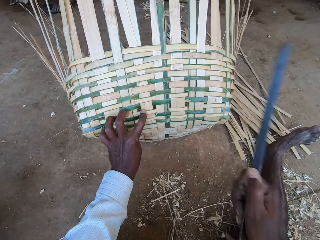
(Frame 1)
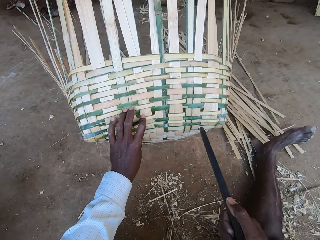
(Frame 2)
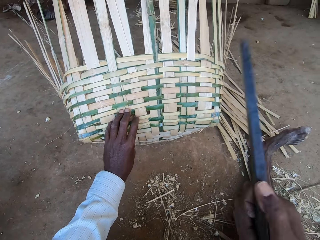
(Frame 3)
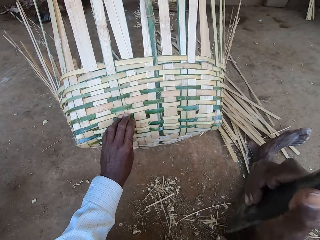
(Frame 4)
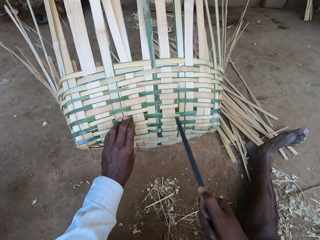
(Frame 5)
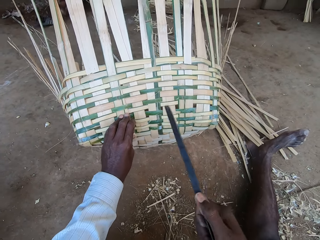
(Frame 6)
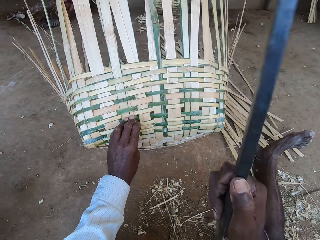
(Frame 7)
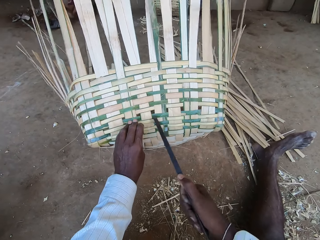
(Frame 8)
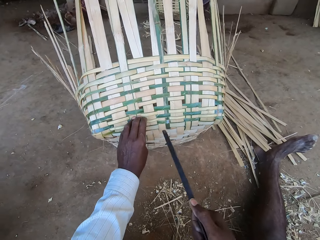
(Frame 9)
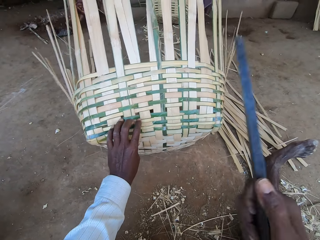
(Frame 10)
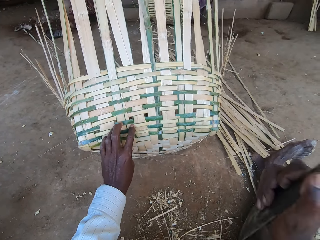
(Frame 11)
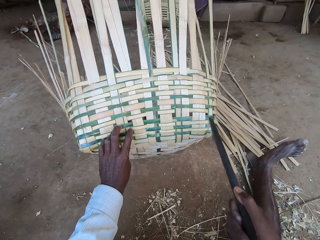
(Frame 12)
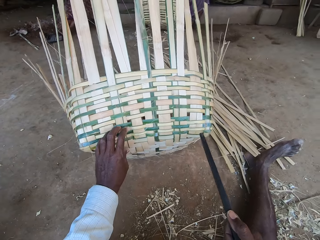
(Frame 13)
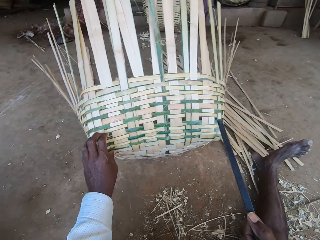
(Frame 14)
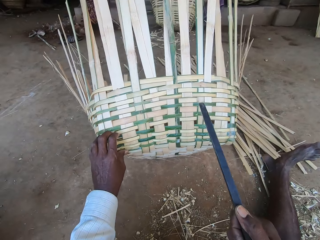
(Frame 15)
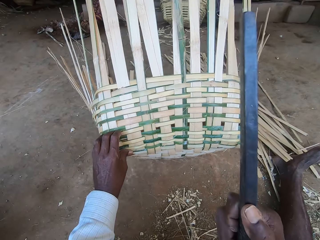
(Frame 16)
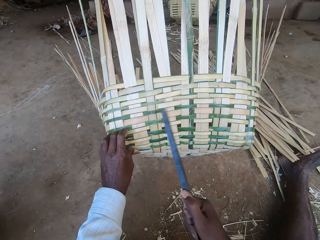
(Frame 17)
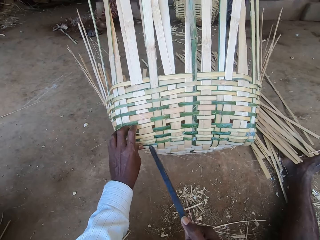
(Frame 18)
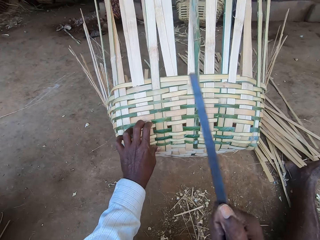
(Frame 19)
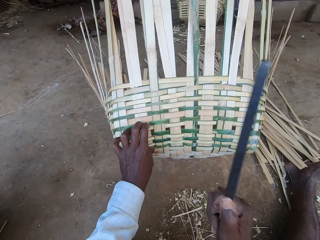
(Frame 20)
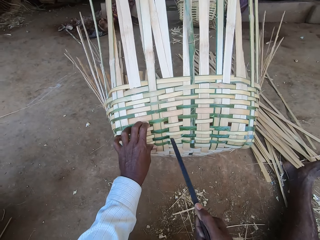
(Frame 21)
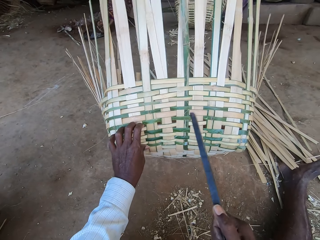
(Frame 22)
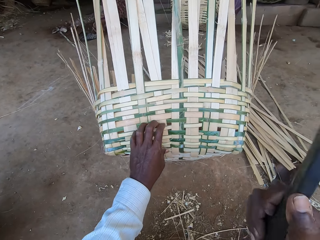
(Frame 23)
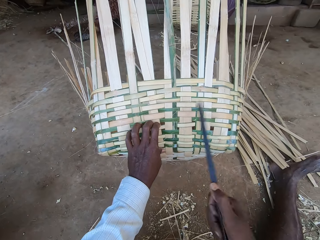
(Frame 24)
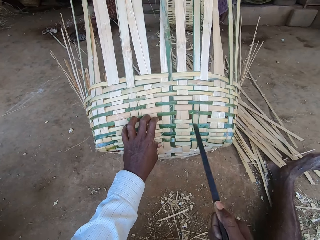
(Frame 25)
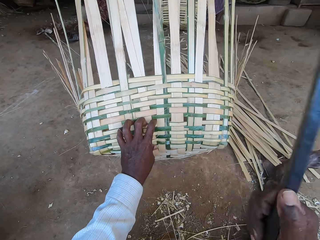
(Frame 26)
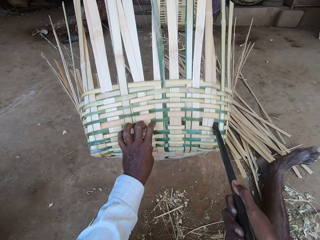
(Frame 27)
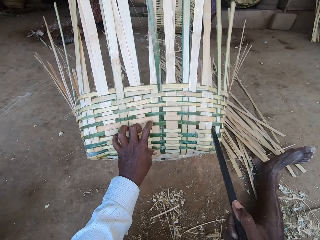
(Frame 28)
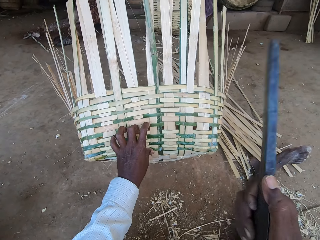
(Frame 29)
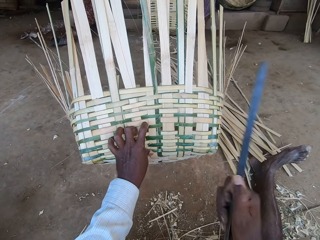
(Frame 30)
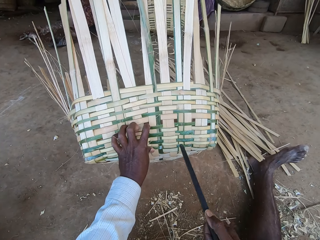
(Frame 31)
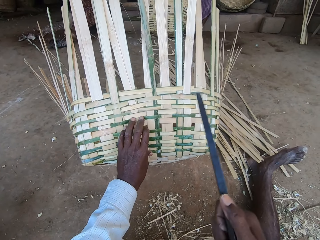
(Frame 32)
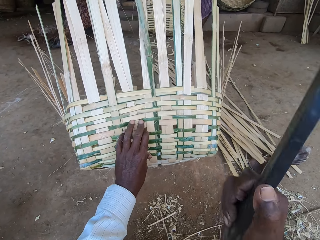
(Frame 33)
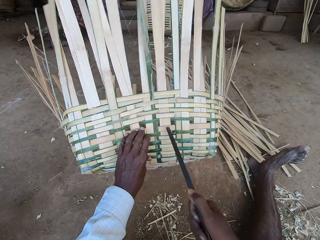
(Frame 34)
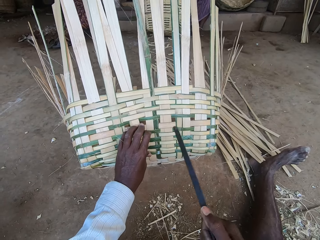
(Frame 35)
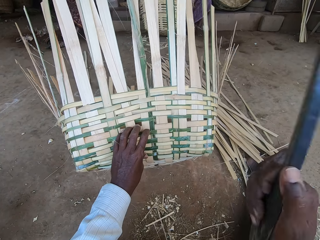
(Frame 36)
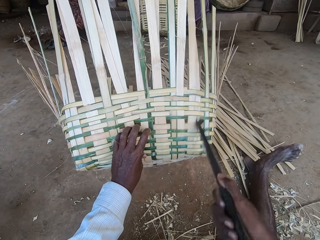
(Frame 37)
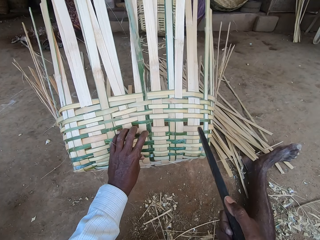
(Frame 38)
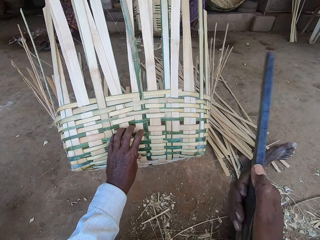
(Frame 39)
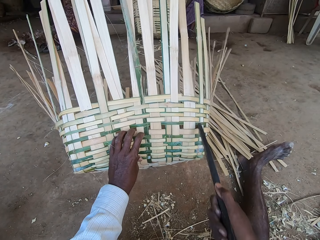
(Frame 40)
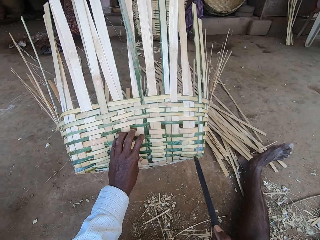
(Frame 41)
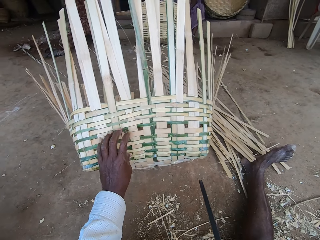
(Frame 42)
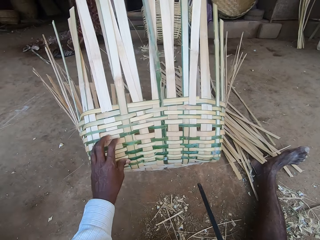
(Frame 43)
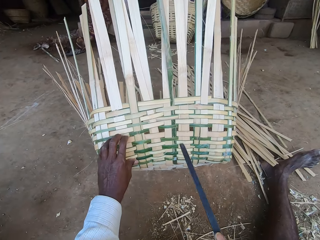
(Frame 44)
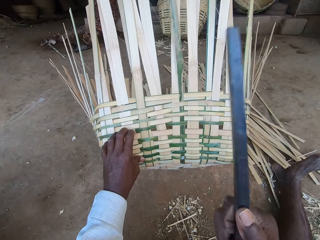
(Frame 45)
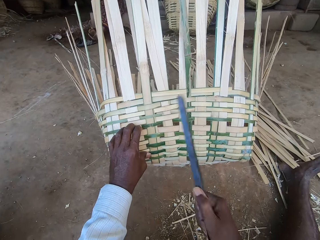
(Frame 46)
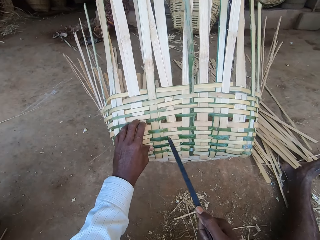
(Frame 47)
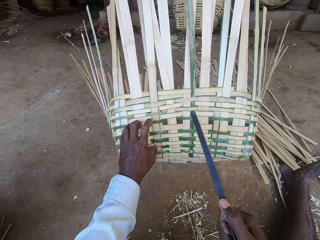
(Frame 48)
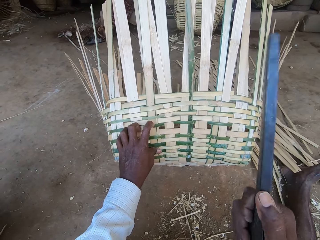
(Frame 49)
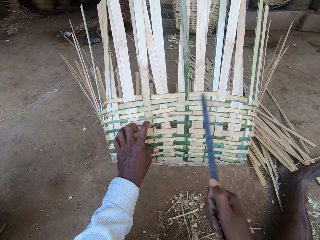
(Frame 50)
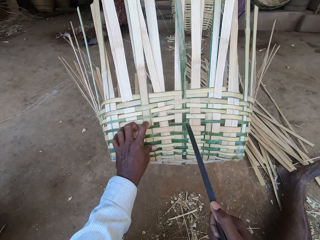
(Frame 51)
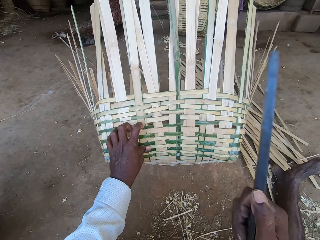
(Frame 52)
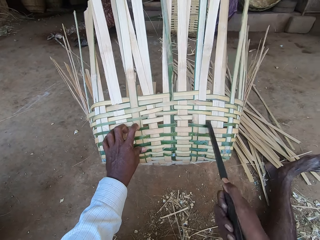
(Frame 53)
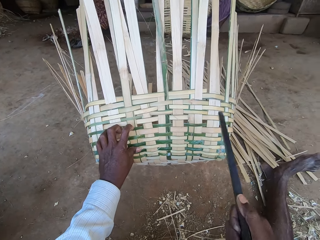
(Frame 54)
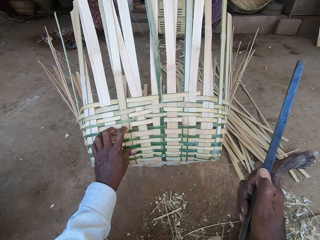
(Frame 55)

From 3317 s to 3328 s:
The camera wearer touches the basket. They hit the basket fiber.

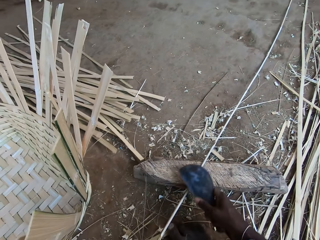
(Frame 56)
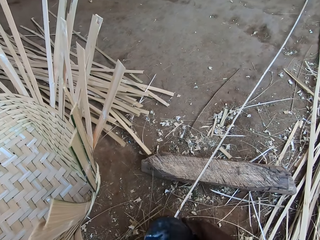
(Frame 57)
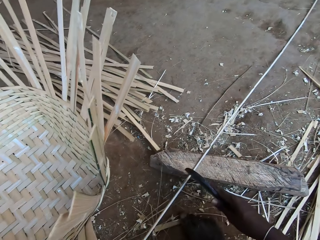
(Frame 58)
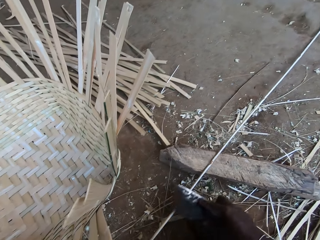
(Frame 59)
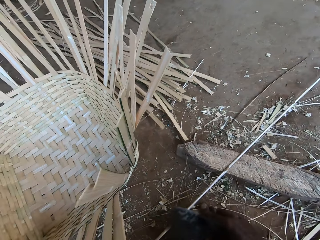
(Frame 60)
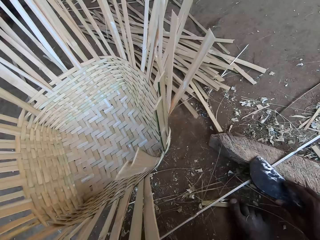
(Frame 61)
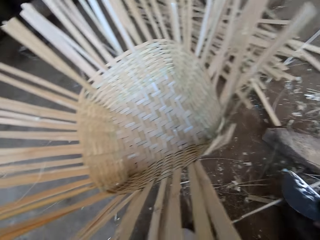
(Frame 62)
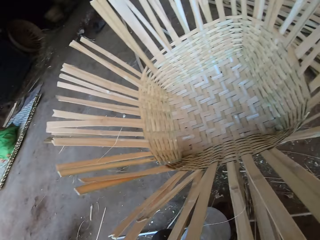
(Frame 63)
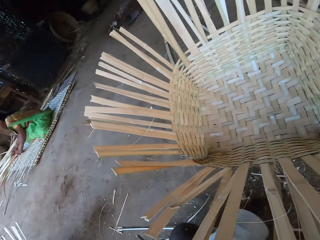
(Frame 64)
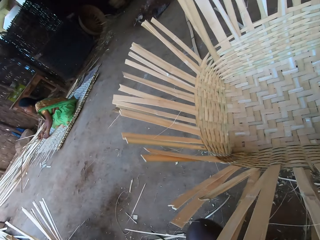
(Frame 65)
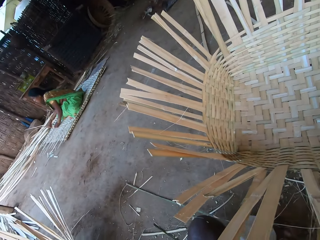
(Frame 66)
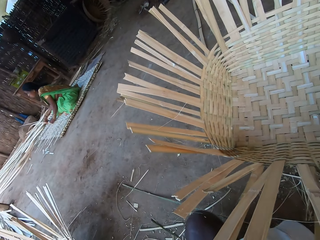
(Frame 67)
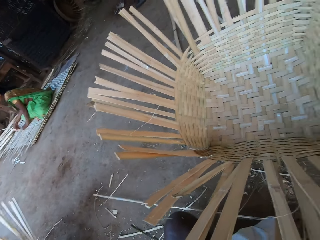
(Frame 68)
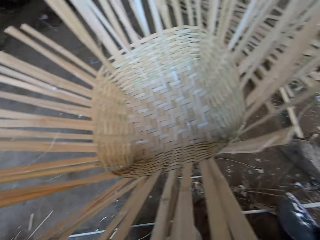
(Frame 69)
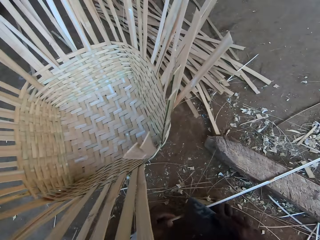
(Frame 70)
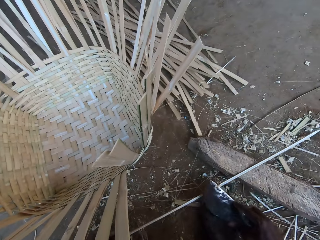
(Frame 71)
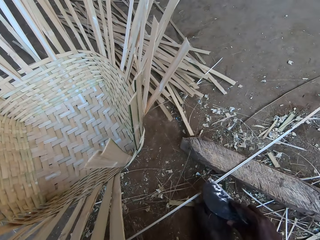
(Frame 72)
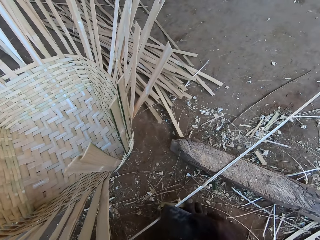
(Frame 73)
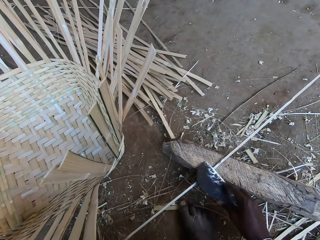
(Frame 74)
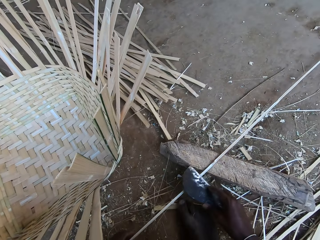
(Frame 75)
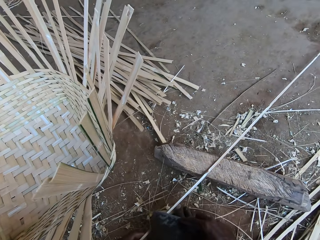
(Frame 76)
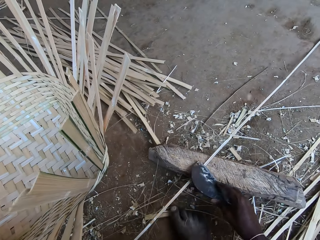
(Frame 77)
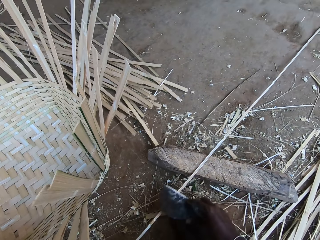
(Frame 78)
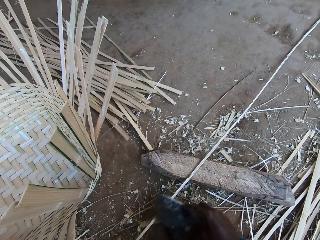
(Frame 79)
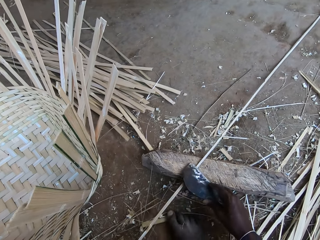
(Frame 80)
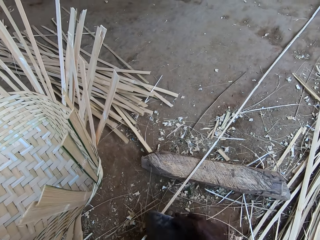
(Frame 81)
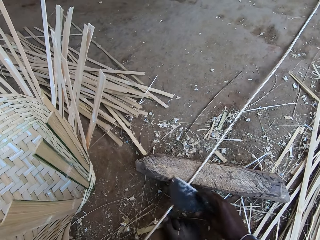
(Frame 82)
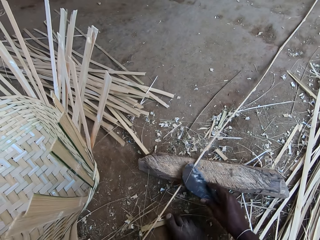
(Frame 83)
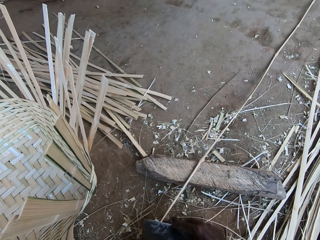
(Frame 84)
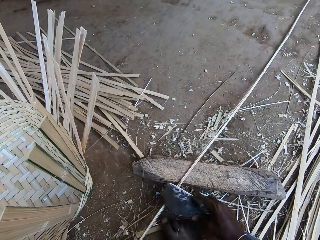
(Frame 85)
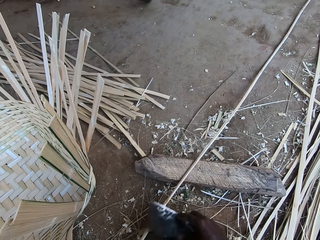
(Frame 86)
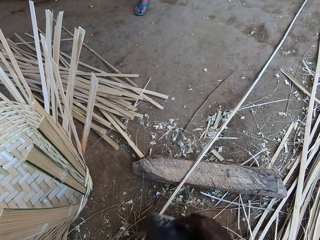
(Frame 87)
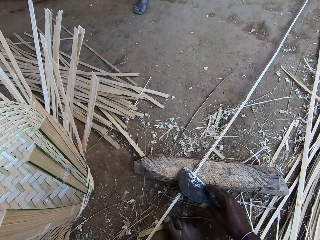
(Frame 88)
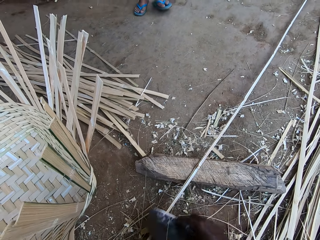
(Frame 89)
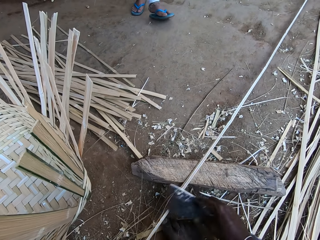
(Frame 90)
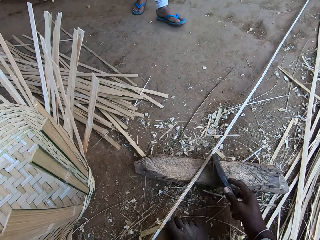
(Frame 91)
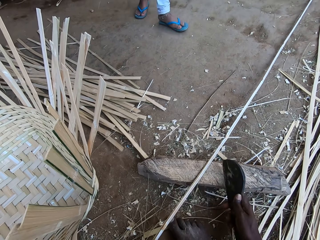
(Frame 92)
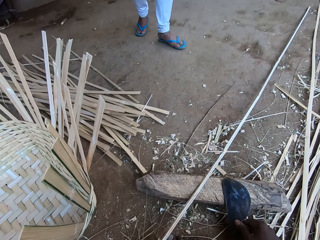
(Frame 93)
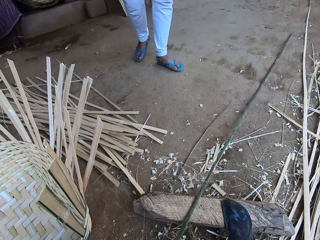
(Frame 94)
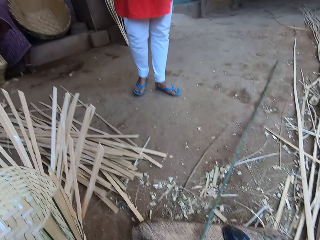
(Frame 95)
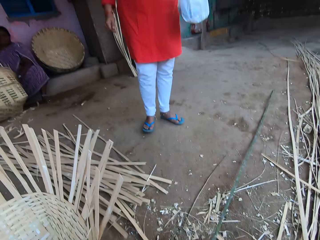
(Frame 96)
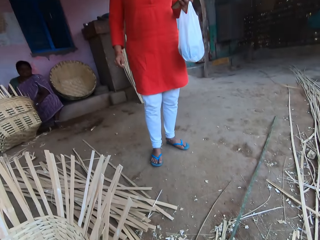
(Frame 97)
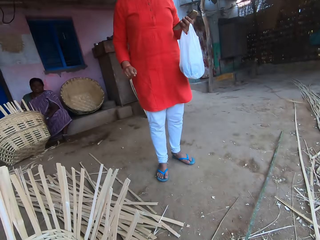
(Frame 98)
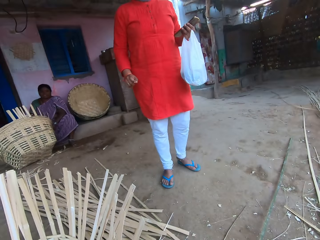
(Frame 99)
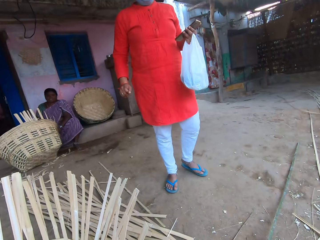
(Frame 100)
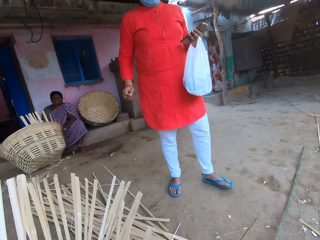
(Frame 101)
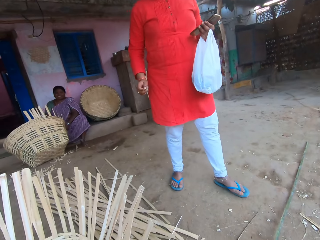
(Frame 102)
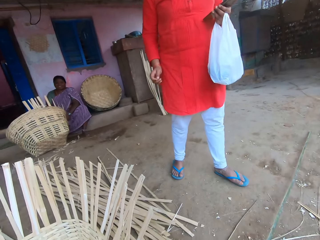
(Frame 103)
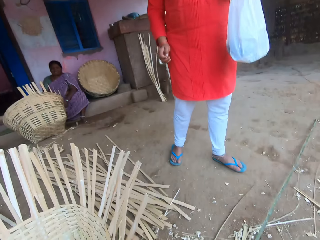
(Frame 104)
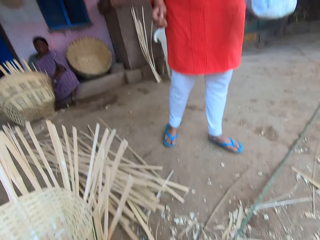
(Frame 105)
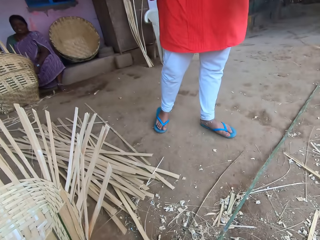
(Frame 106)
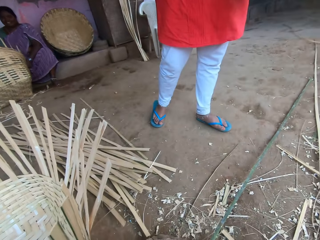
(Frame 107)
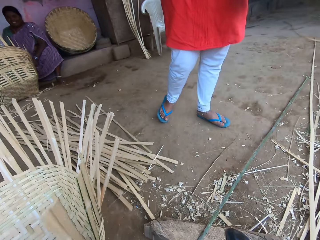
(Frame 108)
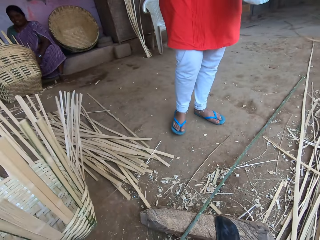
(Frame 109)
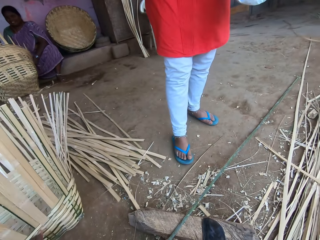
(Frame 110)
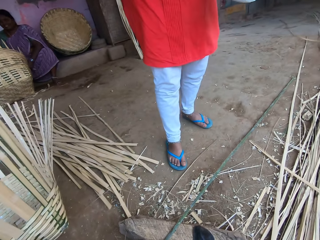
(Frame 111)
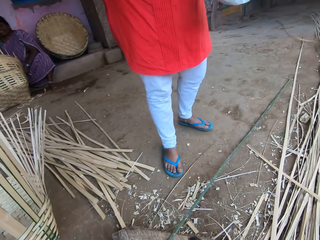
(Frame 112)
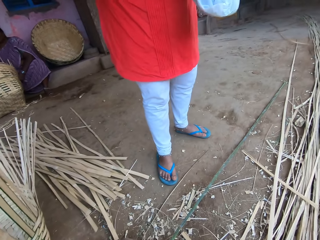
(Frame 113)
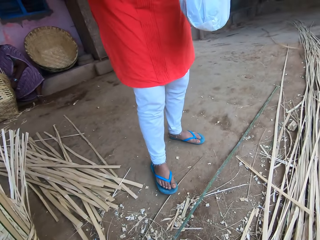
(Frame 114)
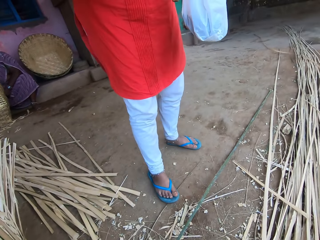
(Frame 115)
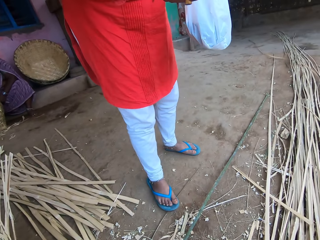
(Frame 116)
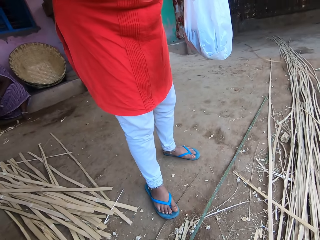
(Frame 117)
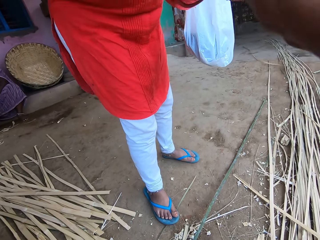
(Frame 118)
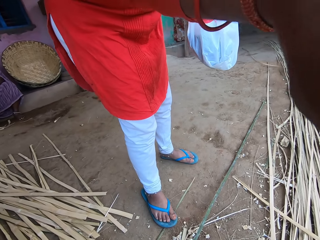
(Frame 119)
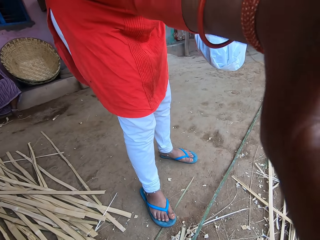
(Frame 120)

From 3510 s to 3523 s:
The camera wearer crafts the fiber with a machete. He pulls the bamboo strip with his left hand. He looks around. He crafts the fiber with the machete. He looks around. He talks with a lady.
